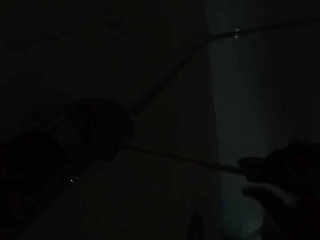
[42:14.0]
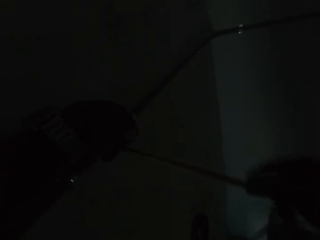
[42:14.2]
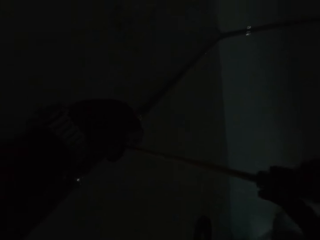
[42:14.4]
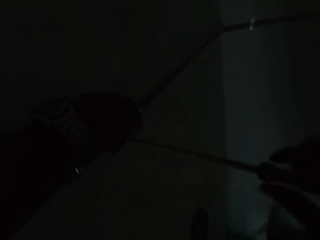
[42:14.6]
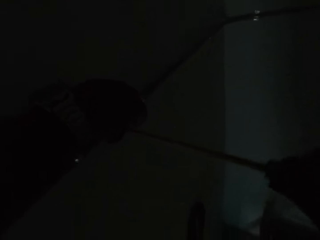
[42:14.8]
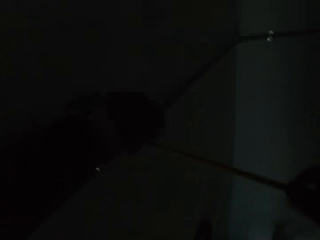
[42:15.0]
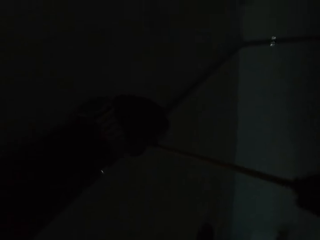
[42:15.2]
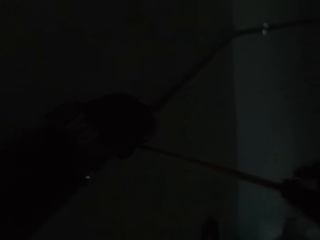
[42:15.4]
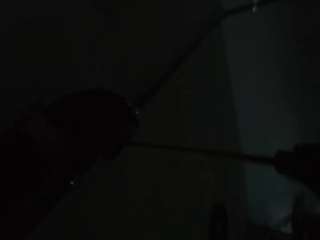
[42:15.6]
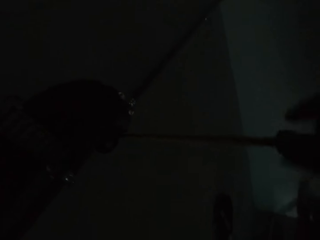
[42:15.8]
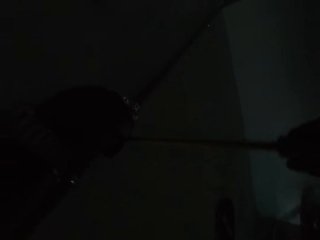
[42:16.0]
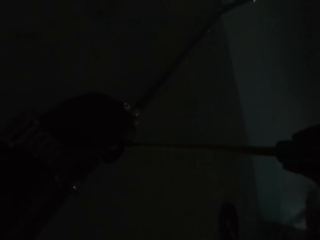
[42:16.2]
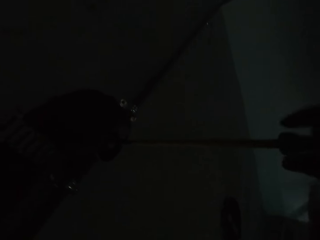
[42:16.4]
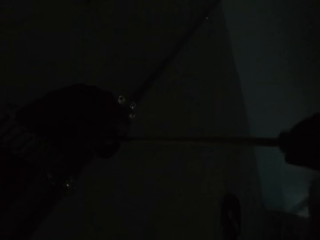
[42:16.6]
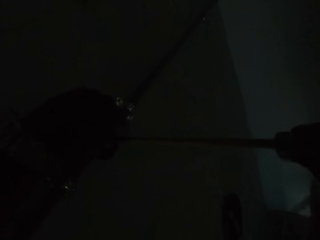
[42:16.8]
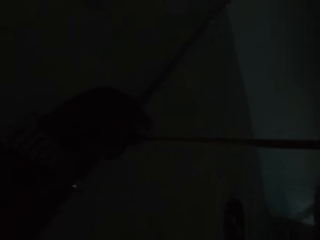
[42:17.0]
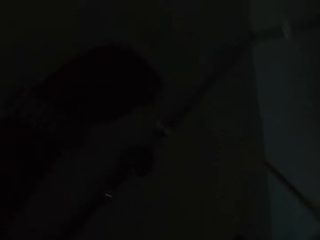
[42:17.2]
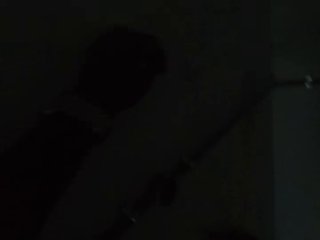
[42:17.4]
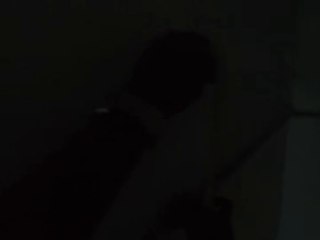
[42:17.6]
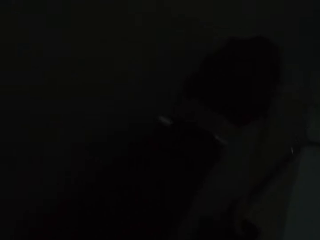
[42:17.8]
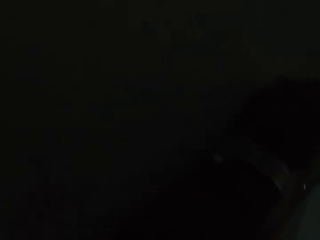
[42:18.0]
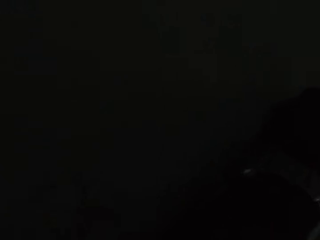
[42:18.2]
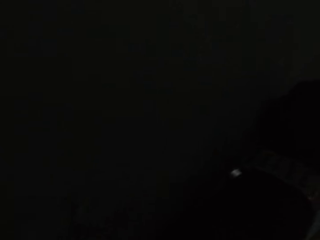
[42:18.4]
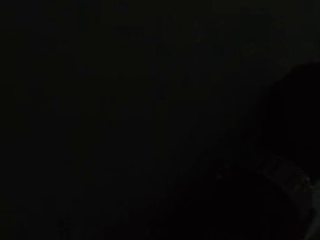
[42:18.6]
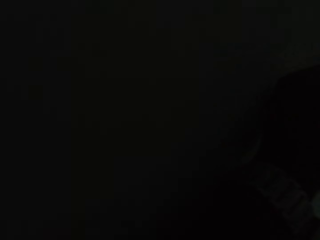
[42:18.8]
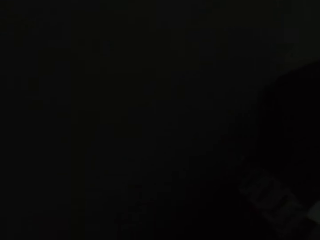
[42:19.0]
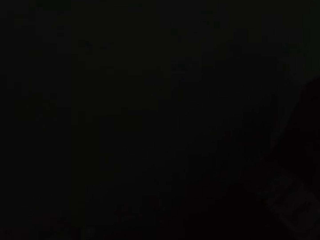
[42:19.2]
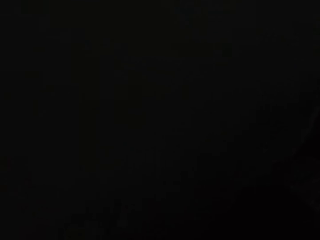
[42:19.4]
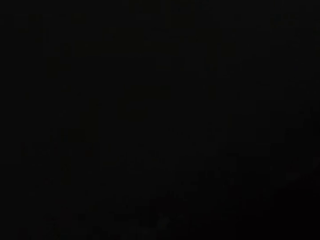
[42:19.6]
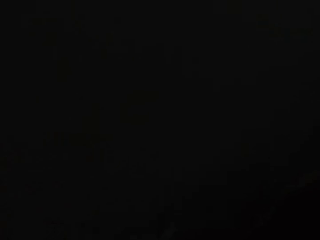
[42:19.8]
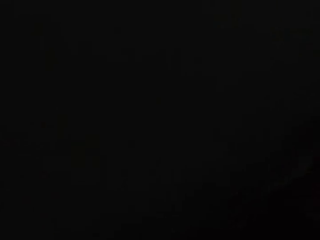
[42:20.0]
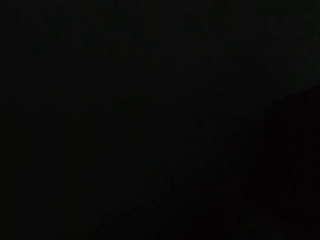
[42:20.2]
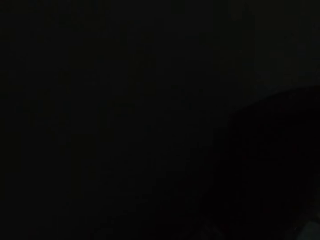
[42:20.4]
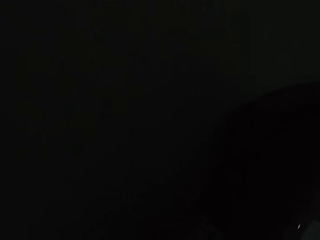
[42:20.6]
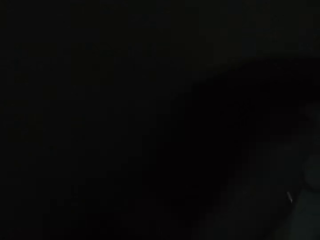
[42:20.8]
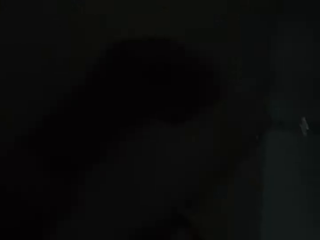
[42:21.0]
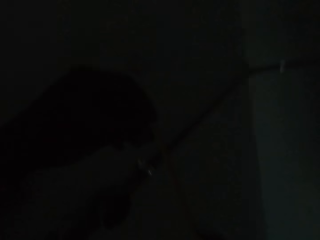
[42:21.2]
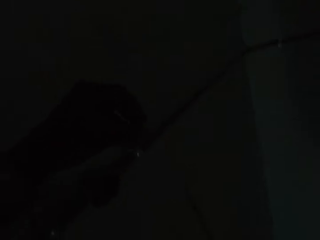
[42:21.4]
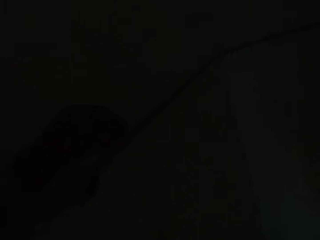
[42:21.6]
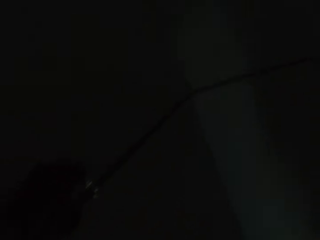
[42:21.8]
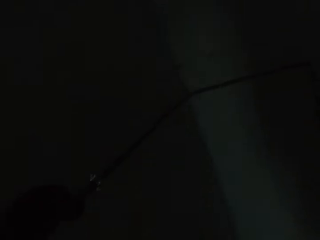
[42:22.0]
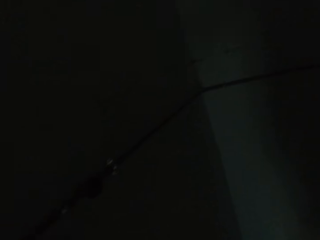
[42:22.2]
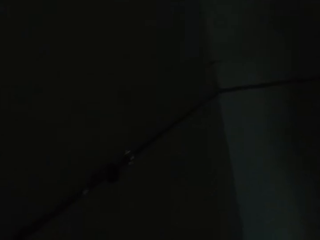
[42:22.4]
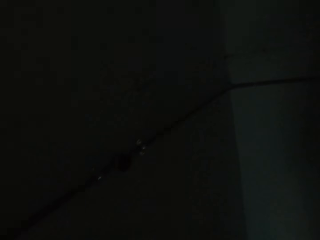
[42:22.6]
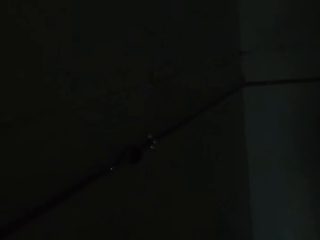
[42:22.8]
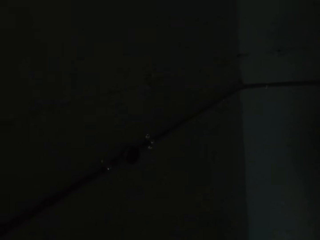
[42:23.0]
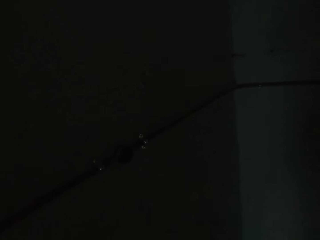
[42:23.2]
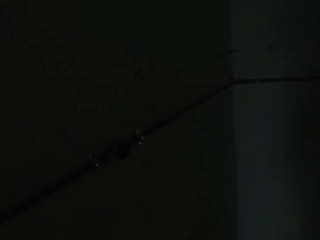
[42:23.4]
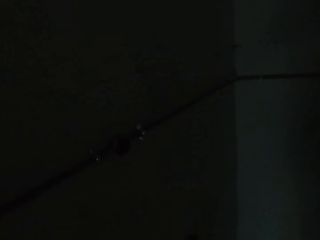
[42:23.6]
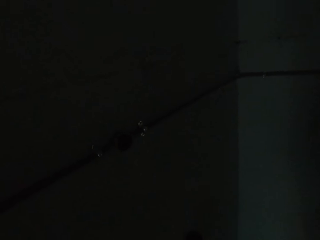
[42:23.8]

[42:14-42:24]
The camera wearer removes the screw from the wall conduit with his left hand. He places his left hand on the wall and inspects the wall.

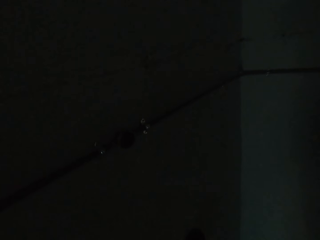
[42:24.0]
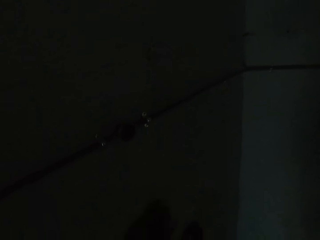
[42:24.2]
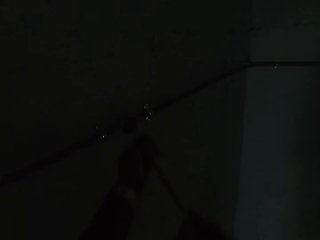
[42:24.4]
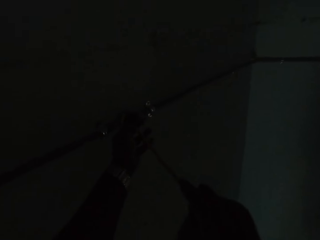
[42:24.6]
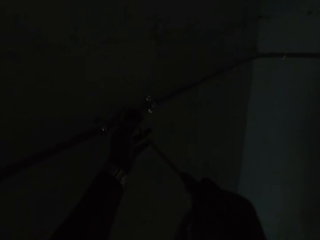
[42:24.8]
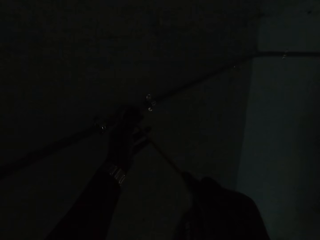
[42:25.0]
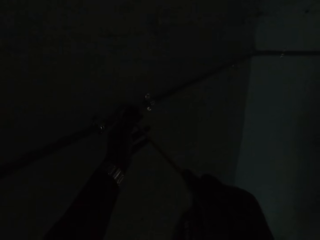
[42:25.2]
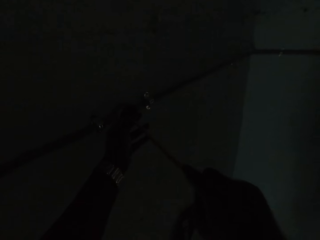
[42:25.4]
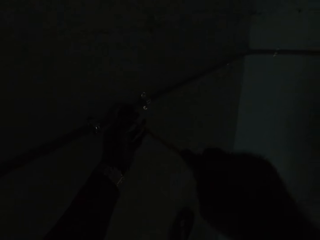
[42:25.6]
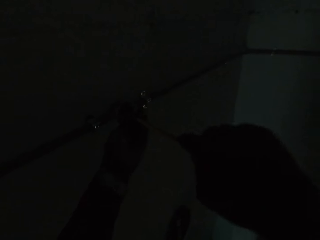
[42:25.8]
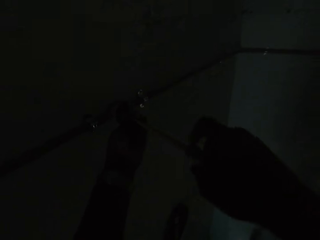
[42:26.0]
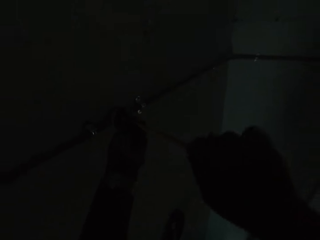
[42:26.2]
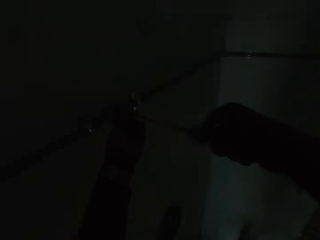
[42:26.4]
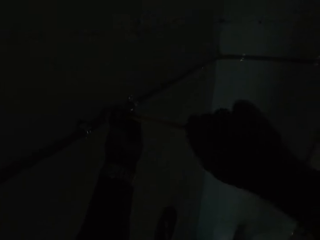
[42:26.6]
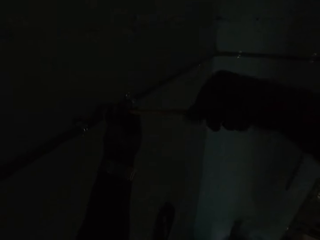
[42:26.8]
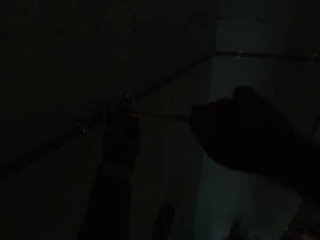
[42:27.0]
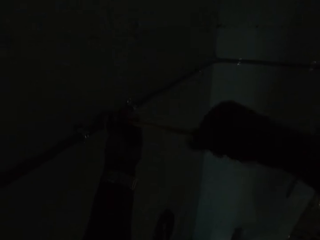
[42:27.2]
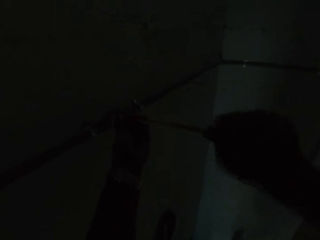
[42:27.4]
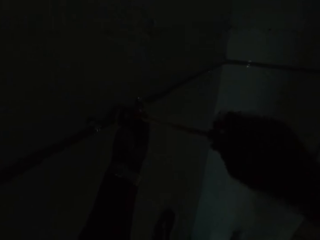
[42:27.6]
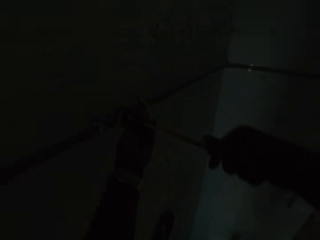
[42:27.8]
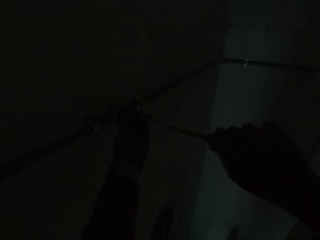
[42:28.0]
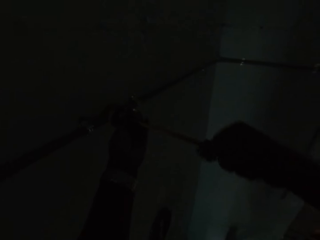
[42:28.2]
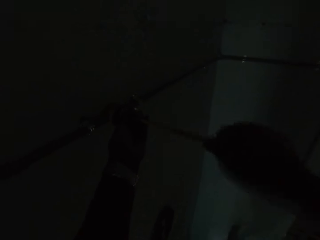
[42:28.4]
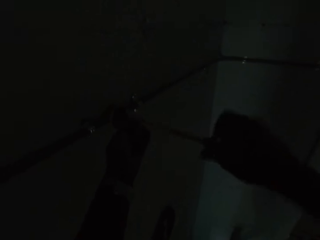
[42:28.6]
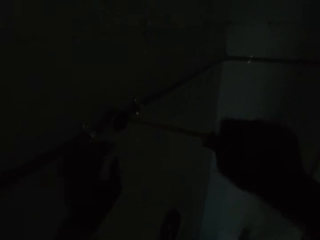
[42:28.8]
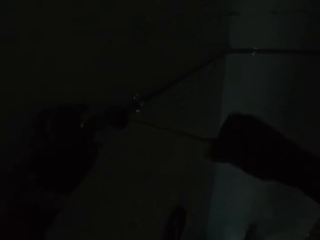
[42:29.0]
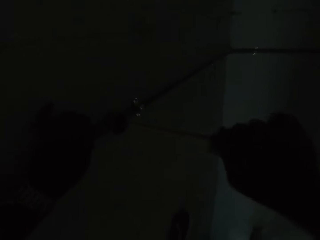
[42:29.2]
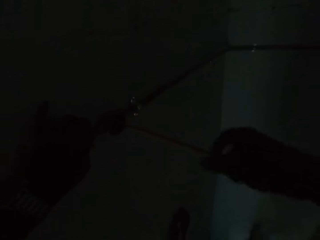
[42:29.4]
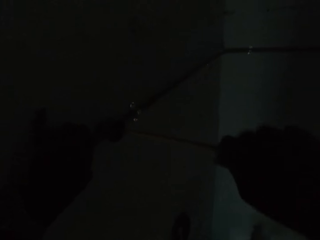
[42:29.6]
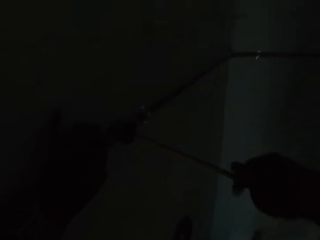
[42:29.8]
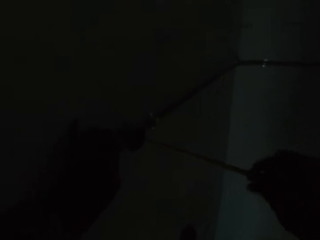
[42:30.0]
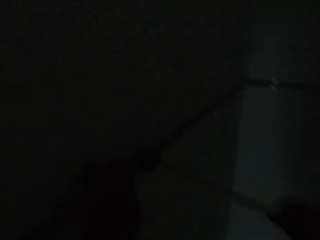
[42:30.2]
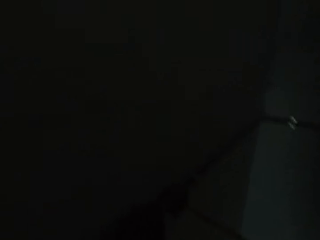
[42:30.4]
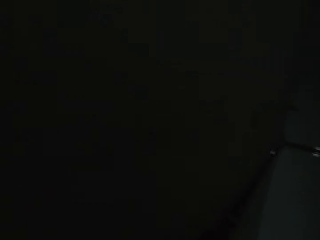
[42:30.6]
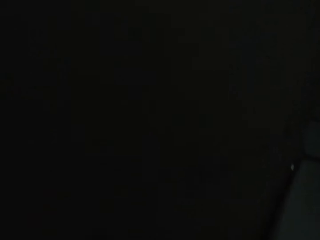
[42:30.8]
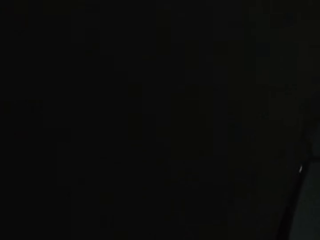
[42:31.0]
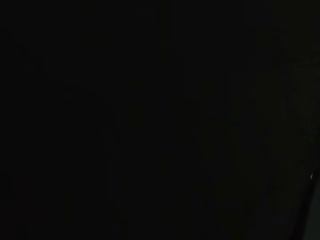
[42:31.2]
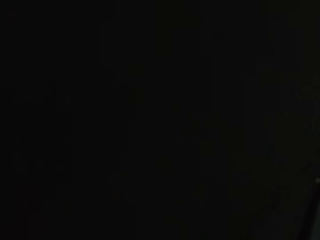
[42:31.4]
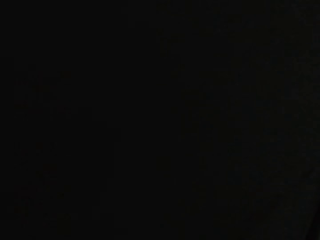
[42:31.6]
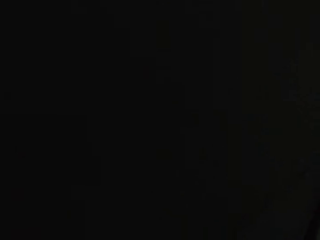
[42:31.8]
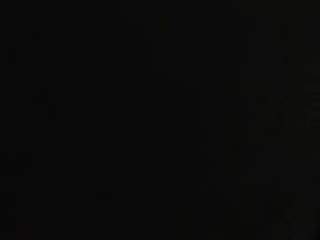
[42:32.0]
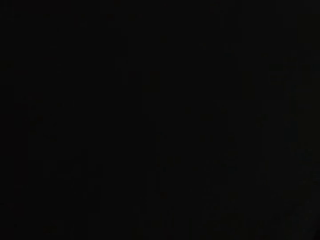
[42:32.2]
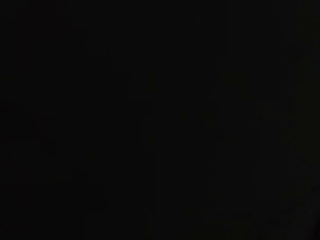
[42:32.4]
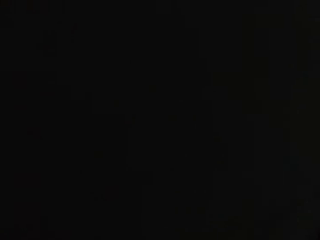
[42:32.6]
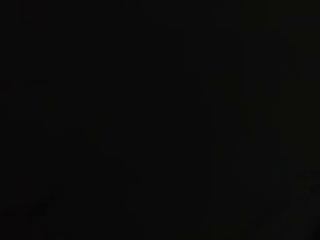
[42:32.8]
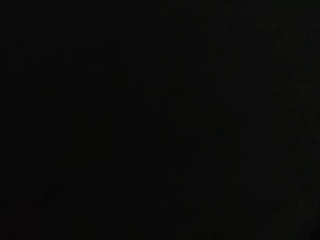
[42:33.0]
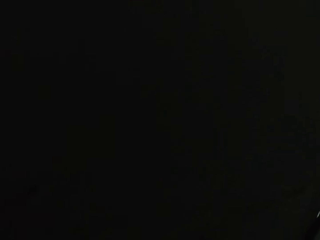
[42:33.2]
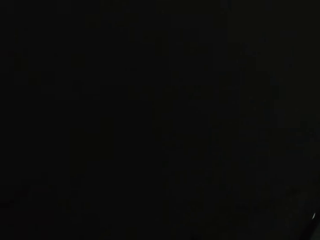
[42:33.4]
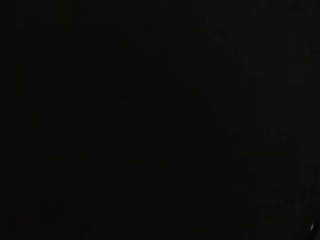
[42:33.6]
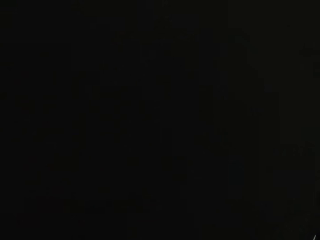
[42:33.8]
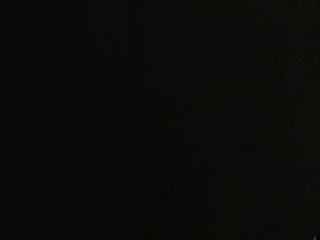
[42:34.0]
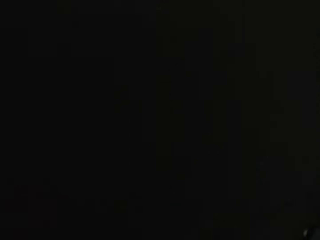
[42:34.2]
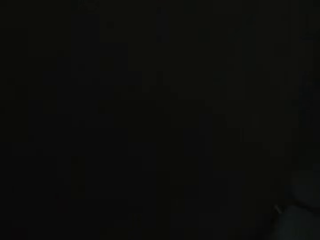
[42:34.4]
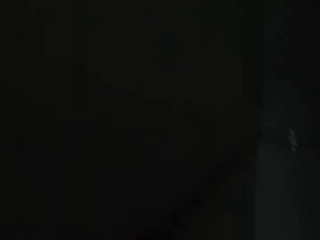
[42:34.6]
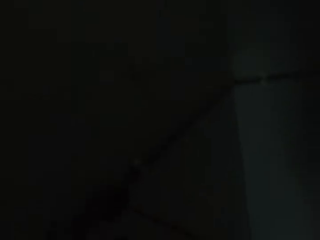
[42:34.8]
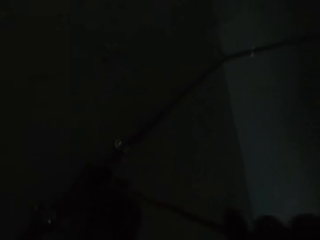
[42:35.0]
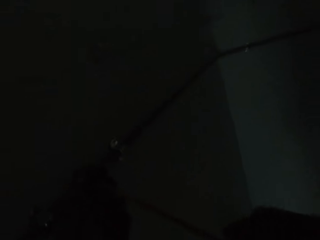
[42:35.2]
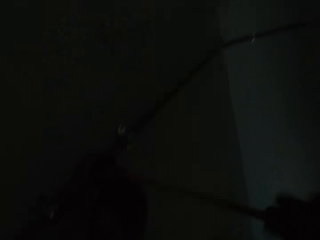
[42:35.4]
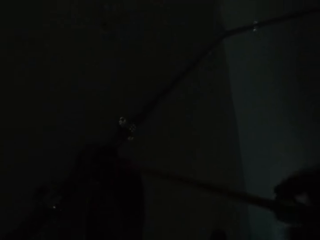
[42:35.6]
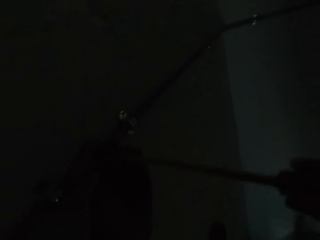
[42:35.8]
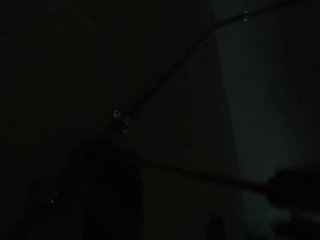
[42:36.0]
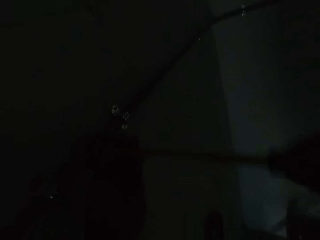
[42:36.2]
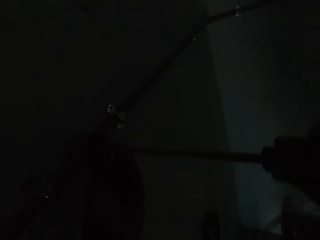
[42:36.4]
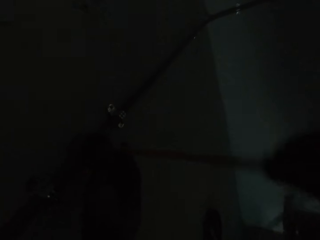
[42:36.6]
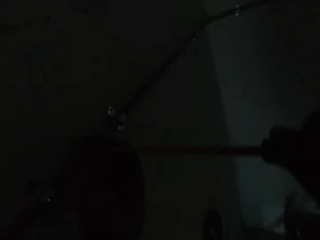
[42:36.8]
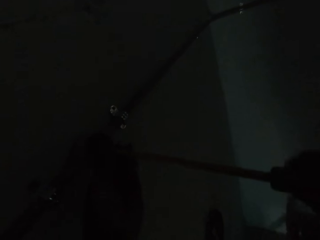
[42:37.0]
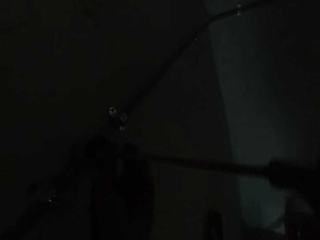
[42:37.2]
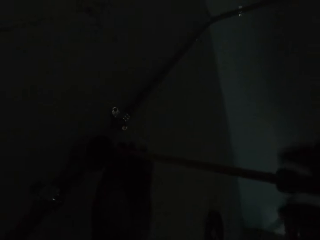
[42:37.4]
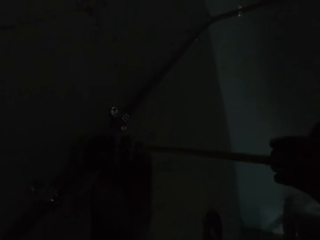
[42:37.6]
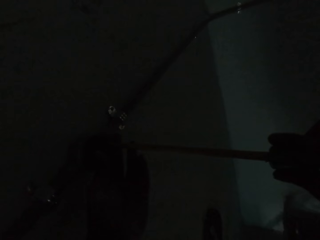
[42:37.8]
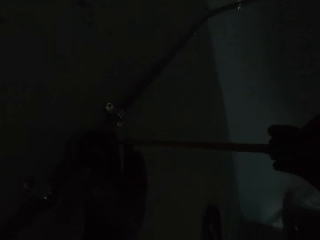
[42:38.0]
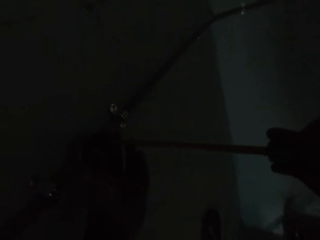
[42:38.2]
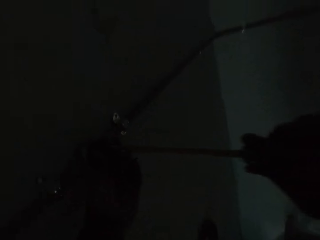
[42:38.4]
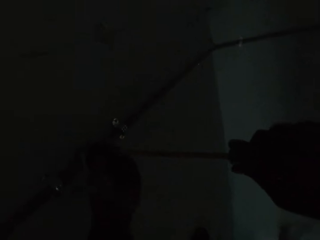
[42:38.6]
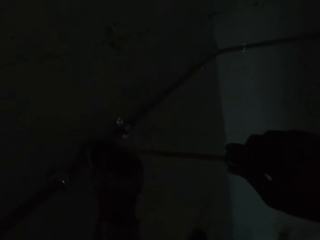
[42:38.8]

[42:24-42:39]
The camera wearer fastens the screw on the wall conduit with the screwdriver in his right hand. He holds the regulator with his left hand, places the screwdriver on the regulator, and unscrews the regulator's screws with the screwdriver. He holds the screwdriver with both his hands and unscrews the regulator's screws with the screwdriver. He holds a pipe on the wall with his left hand and unscrews the regulator's screws with the screwdriver. He fastens the screw in the wall conduit with the screwdriver in his right hand.
